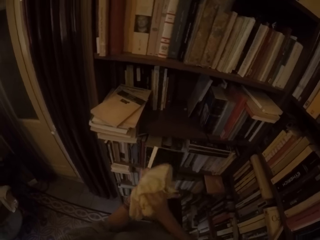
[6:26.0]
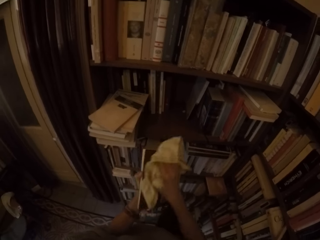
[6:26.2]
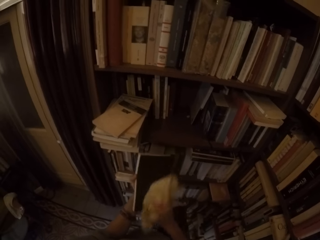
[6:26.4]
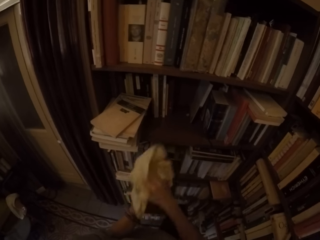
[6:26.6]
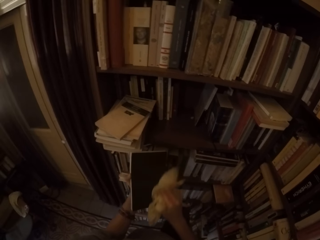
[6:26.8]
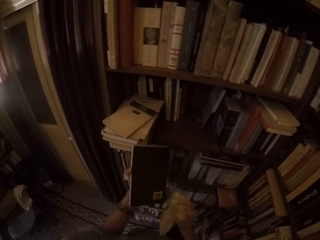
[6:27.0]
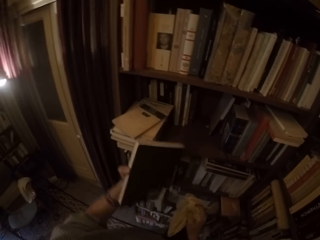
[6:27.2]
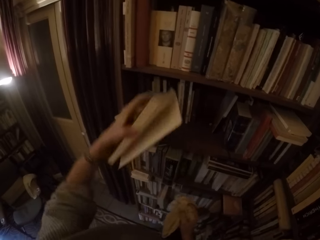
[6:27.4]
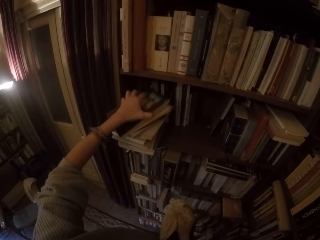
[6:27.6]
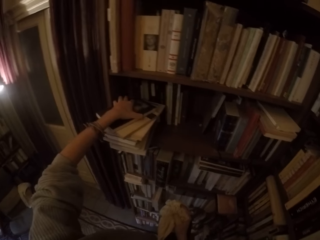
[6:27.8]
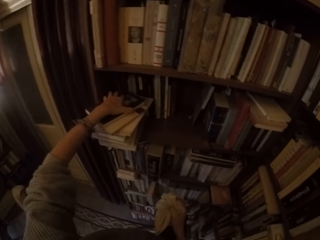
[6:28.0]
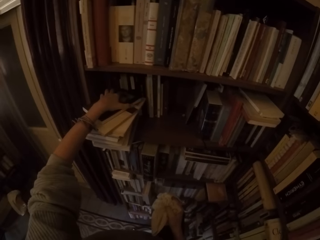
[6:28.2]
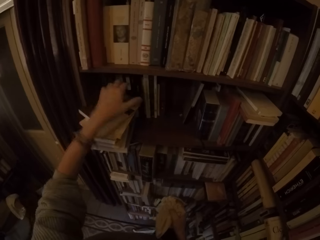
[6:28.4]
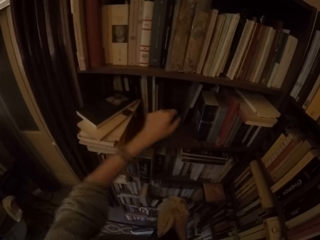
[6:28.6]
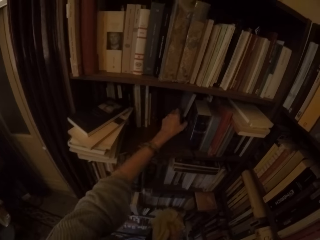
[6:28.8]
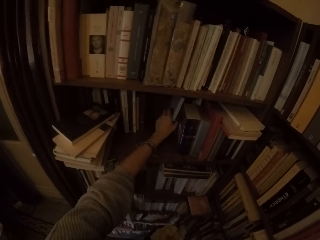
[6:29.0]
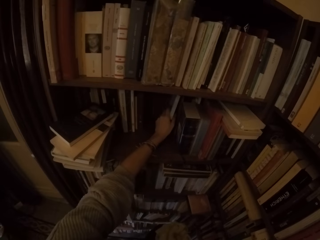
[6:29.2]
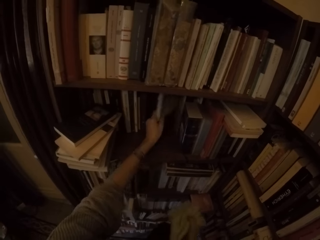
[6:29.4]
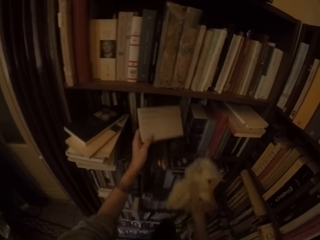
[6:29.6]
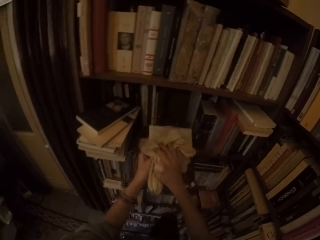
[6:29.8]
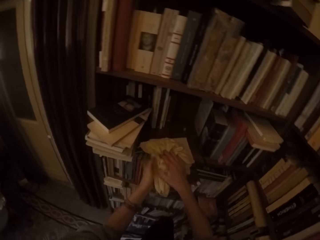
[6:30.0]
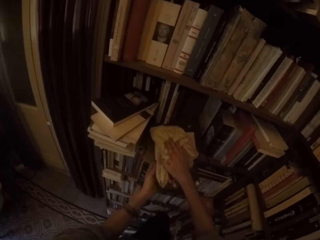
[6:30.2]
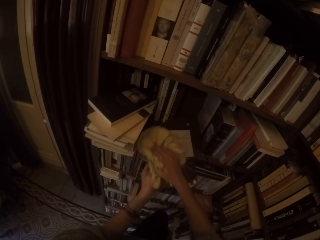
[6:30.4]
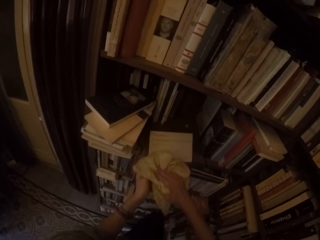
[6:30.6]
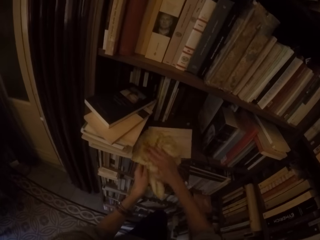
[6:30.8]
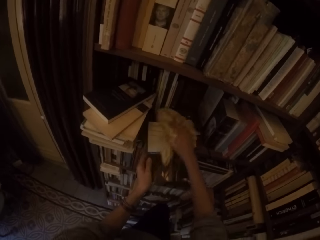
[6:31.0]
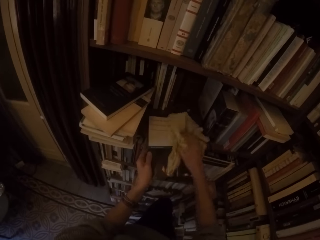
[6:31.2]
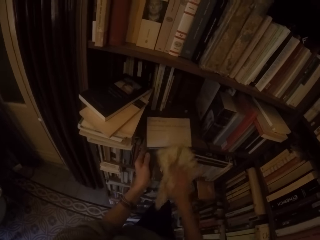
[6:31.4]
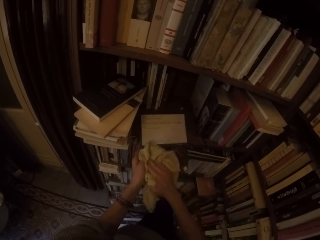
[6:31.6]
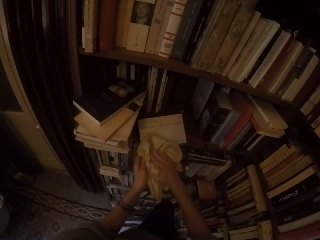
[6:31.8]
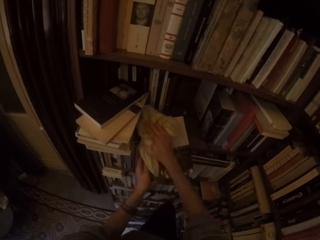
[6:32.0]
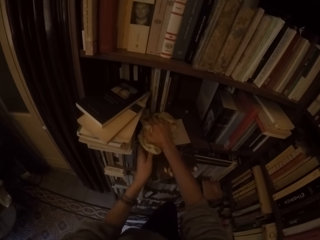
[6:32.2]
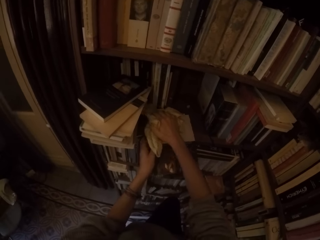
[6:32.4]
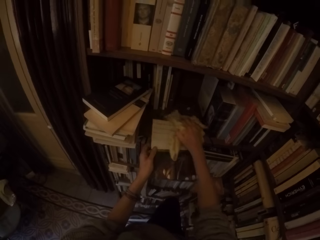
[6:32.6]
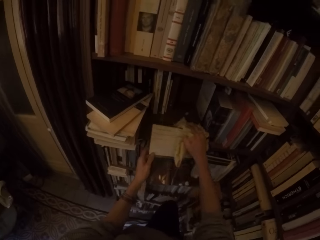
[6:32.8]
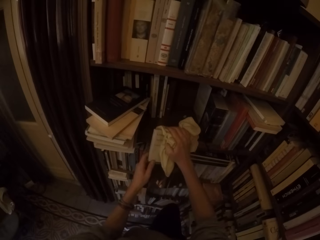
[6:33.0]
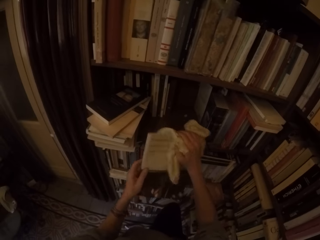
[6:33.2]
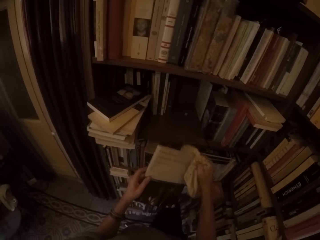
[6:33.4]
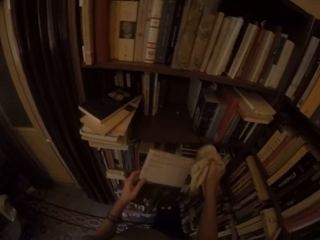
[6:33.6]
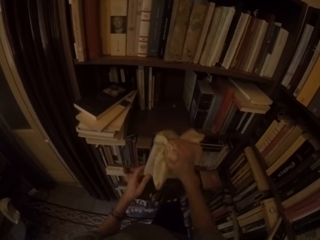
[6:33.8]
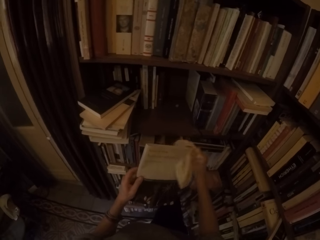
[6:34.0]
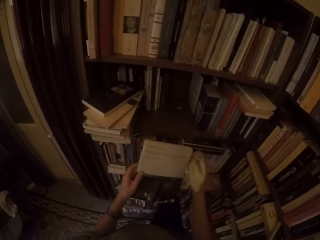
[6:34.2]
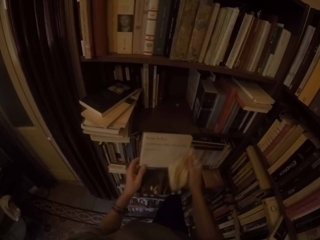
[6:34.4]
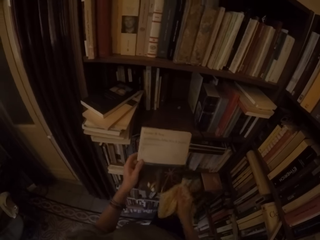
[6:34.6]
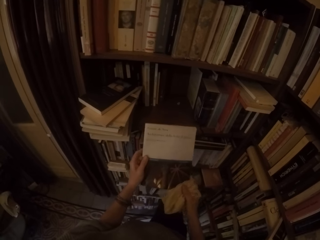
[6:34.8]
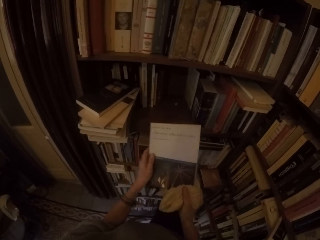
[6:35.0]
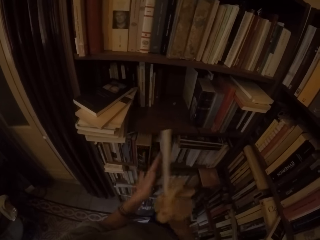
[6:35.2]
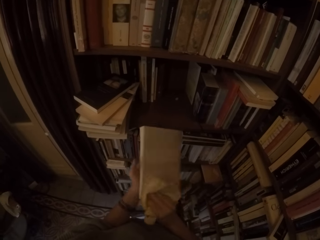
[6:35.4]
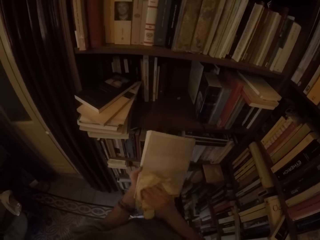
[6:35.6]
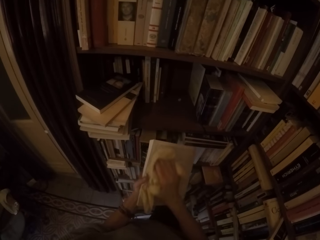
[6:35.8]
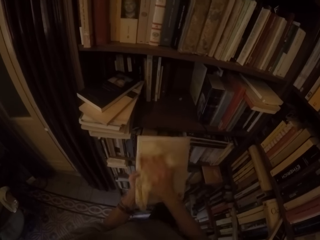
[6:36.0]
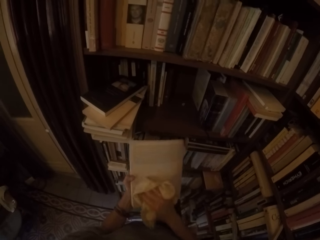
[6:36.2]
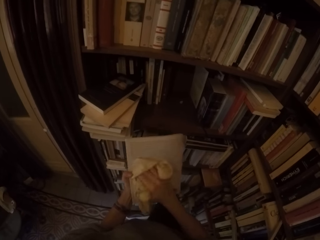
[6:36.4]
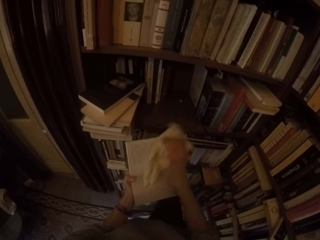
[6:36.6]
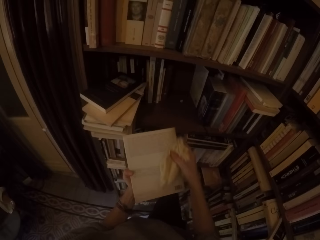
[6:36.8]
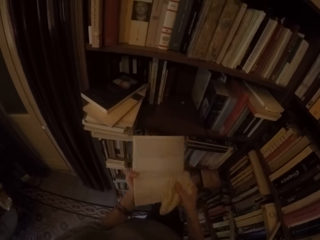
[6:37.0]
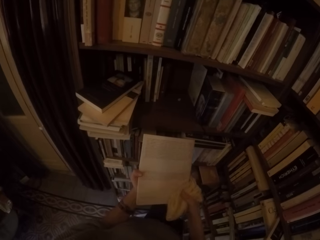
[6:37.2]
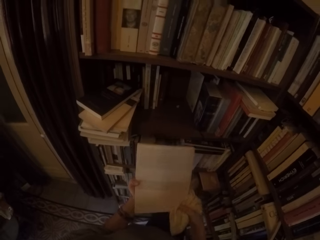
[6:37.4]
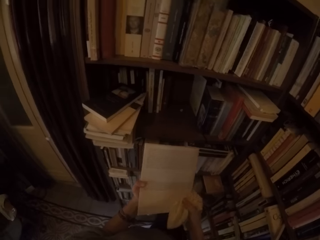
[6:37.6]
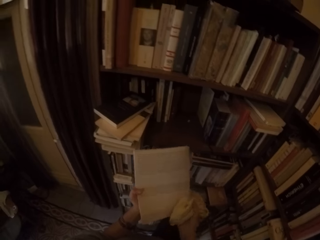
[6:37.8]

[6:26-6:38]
The camera wearer puts the book on the shelf with his left hand. He picks another book from the shelf with his left hand. He wipes the book with the towel in his right hand.

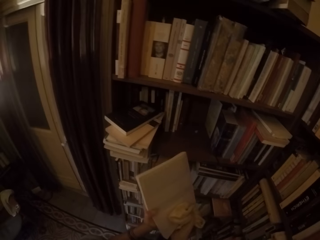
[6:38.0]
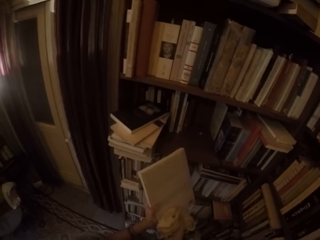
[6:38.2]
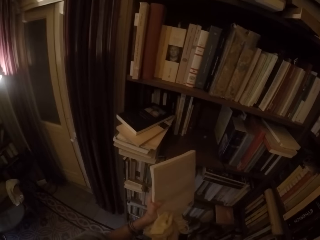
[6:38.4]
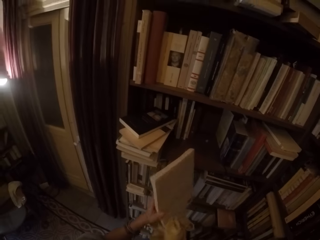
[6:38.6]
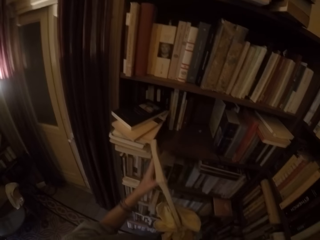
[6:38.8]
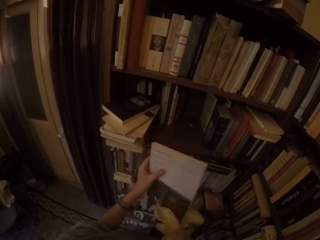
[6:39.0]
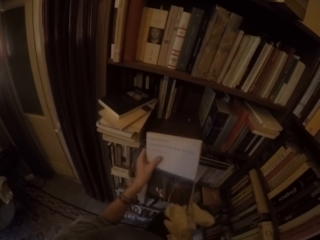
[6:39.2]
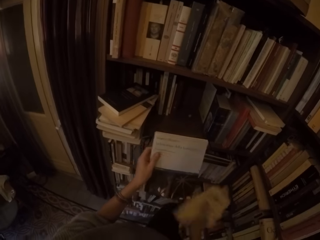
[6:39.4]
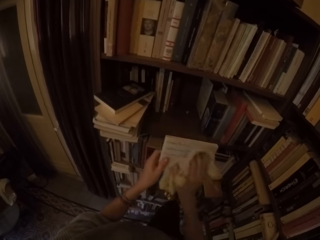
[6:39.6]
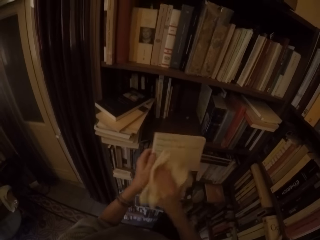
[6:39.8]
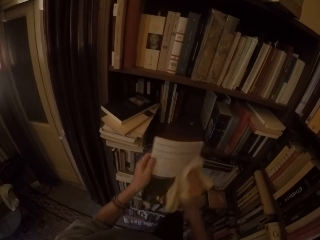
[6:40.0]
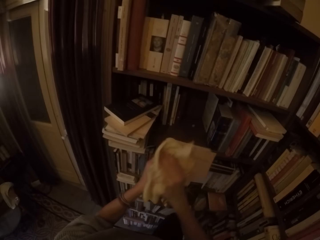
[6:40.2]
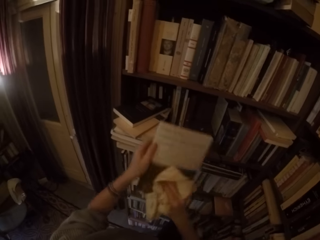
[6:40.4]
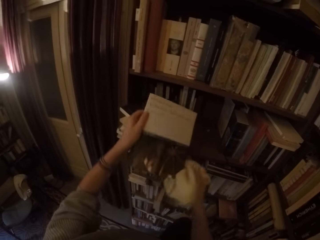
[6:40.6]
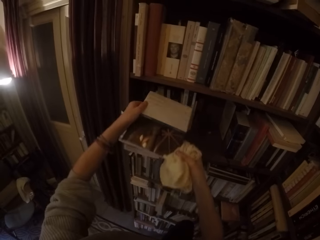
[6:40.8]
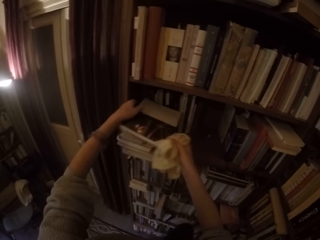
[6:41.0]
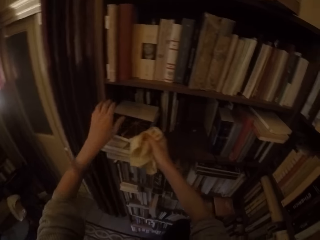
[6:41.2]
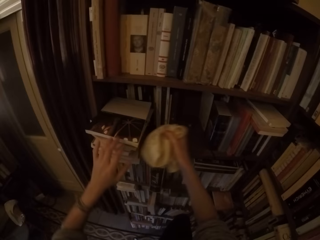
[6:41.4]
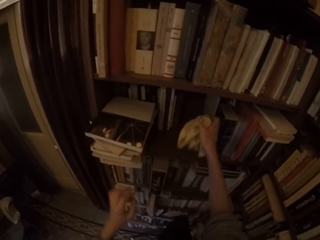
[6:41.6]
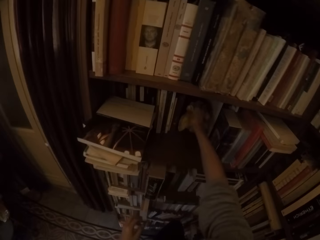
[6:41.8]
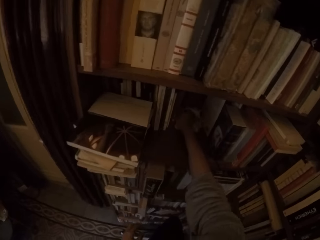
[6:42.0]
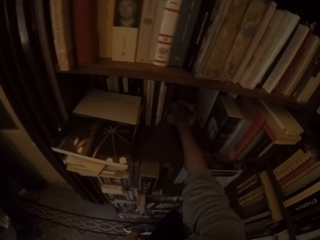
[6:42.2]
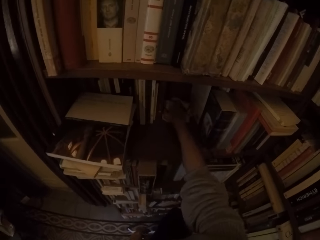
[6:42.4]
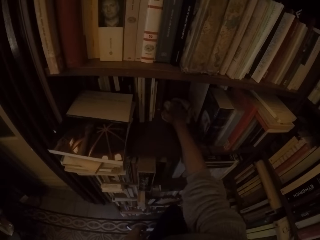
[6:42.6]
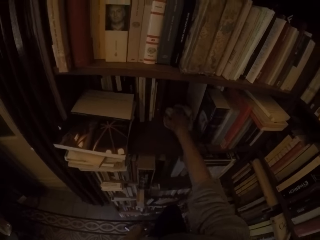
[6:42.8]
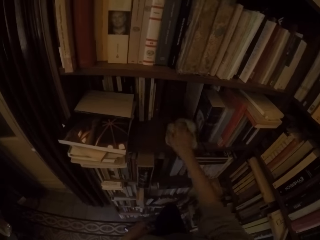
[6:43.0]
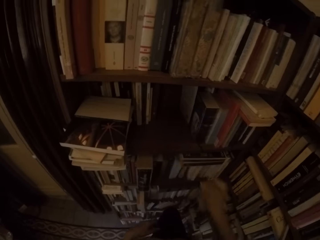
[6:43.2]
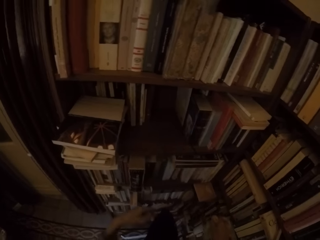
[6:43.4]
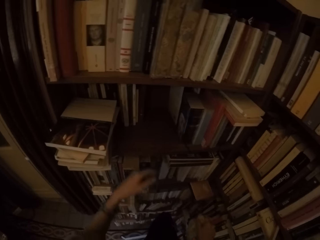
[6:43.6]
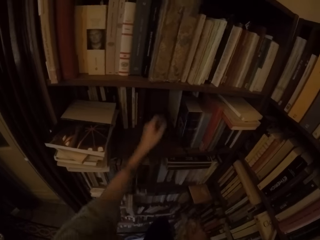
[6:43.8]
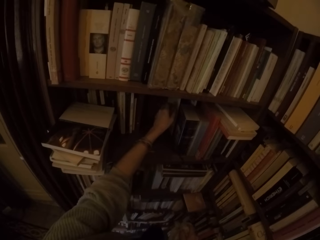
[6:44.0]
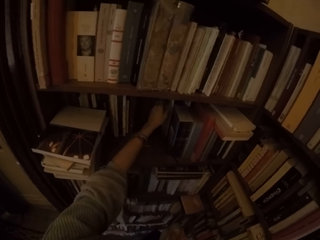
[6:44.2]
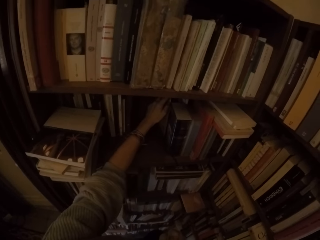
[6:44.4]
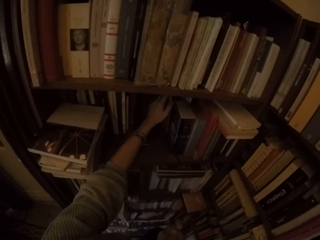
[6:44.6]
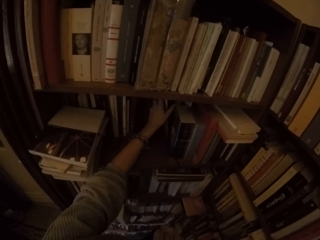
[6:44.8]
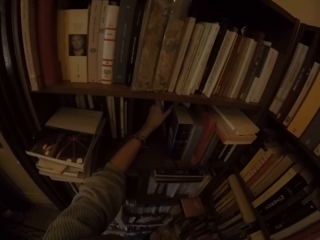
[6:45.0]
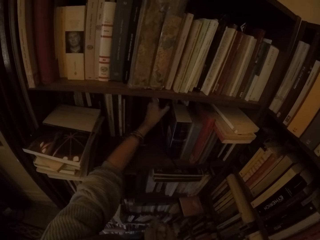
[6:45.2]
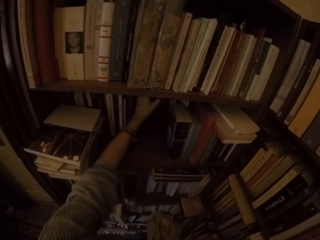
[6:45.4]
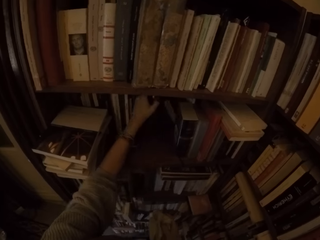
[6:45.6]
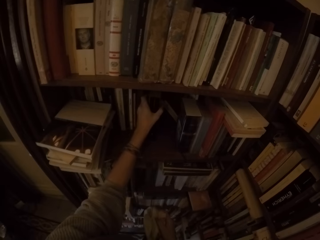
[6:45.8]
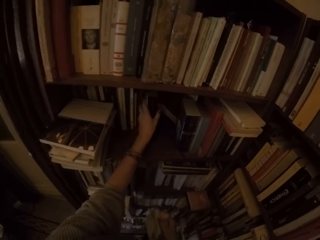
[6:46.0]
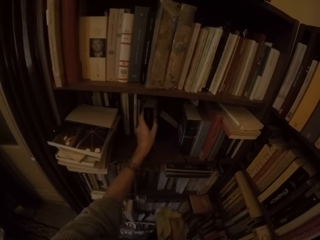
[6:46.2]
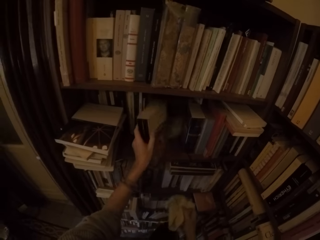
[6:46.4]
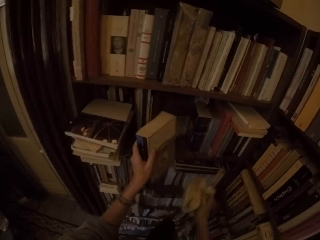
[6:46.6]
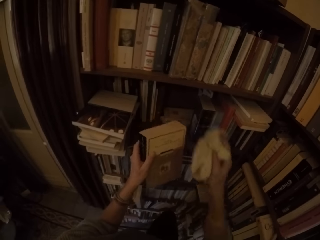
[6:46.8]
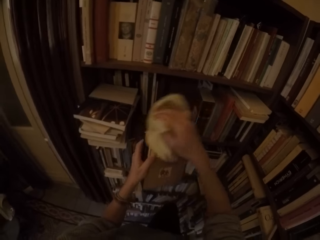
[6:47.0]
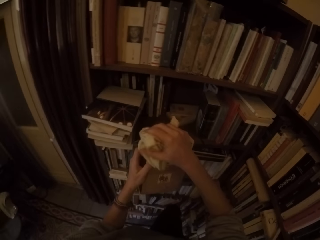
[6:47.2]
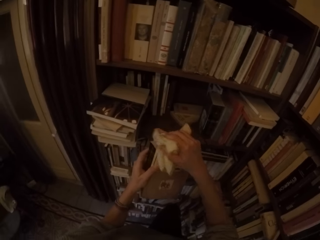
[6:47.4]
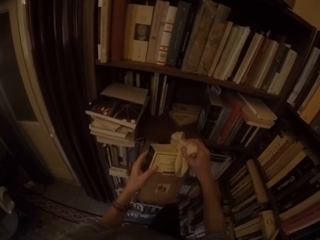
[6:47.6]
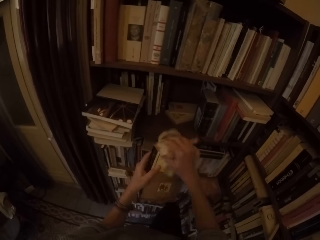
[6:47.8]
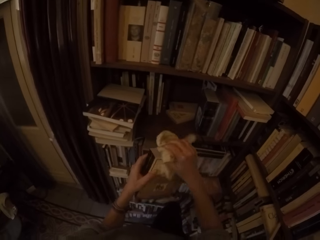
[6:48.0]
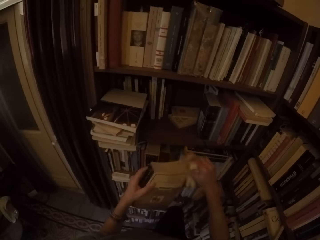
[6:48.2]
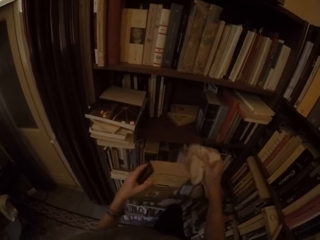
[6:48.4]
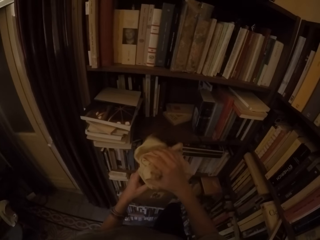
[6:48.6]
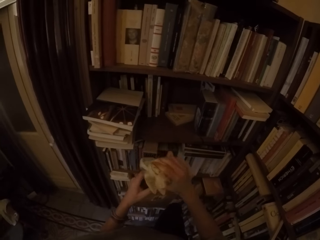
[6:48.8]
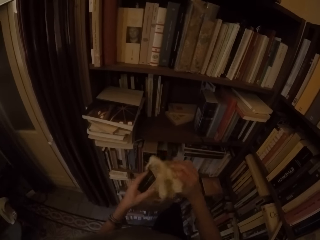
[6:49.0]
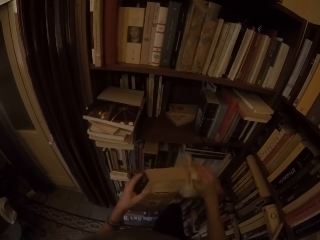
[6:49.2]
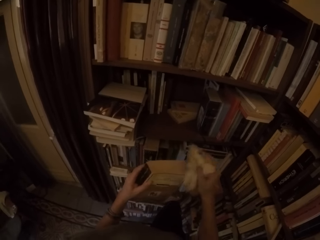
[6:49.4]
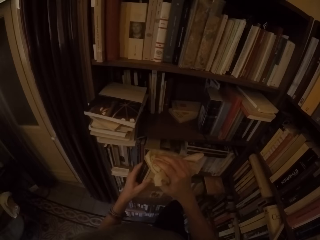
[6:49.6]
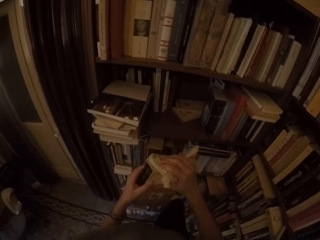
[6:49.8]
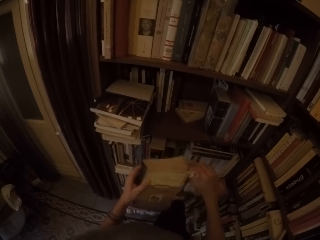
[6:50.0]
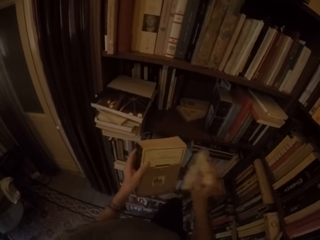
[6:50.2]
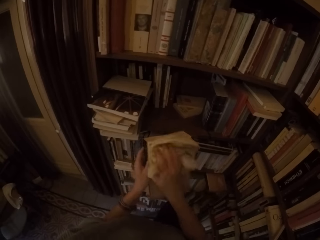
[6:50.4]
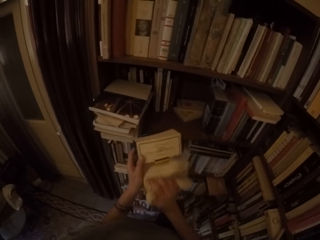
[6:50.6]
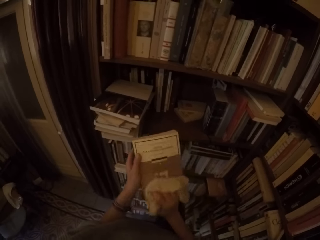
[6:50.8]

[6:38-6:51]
The camera wearer puts the book on the shelf with both hands, on the other books. He wipes the shelf with the towel in his right hand. He picks another book from the shelf with his left hand. He wipes the book with the towel in his right hand.
